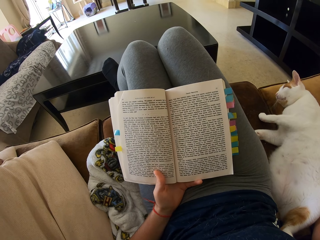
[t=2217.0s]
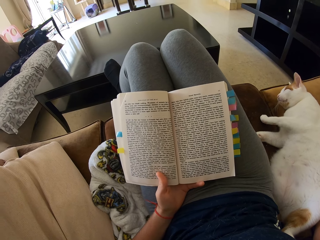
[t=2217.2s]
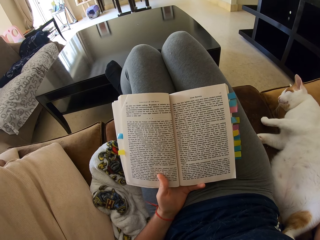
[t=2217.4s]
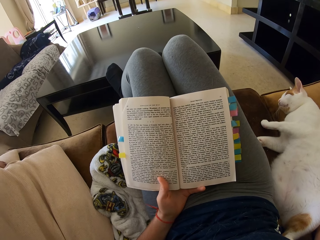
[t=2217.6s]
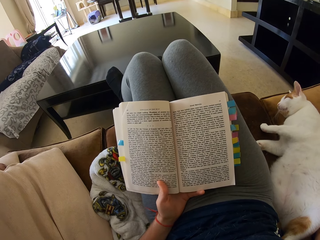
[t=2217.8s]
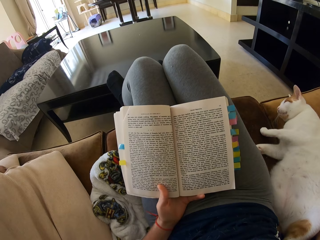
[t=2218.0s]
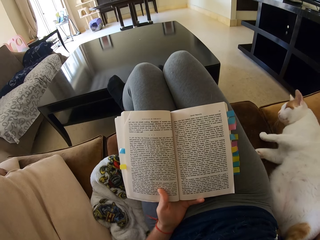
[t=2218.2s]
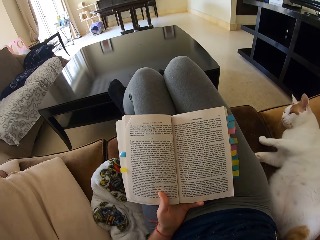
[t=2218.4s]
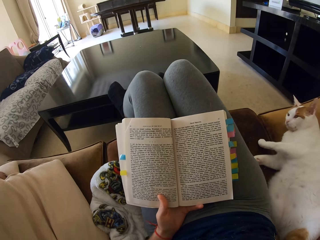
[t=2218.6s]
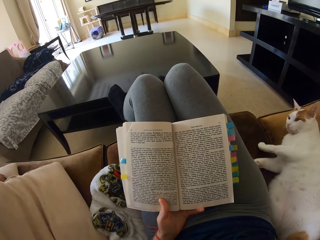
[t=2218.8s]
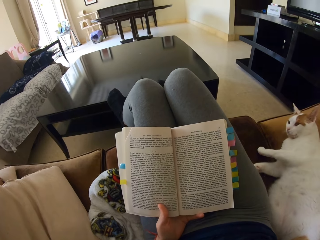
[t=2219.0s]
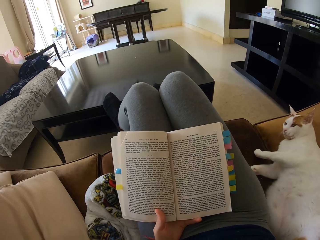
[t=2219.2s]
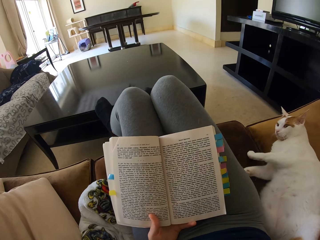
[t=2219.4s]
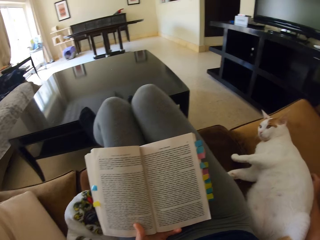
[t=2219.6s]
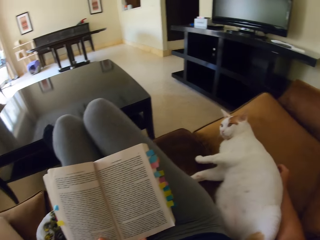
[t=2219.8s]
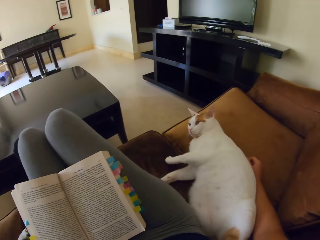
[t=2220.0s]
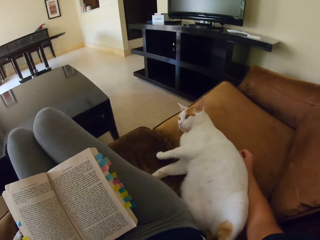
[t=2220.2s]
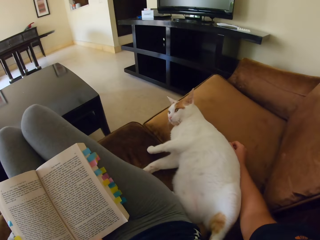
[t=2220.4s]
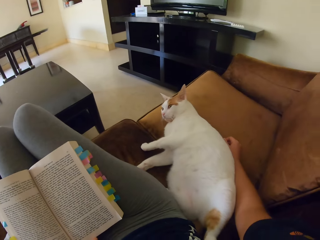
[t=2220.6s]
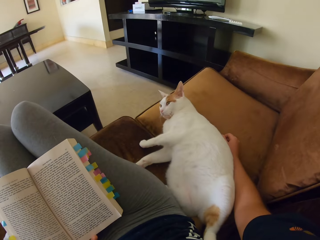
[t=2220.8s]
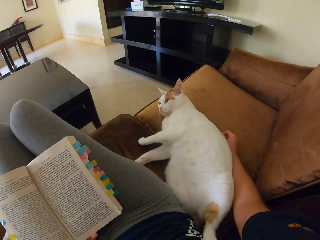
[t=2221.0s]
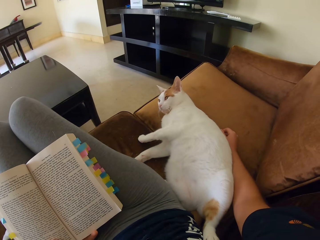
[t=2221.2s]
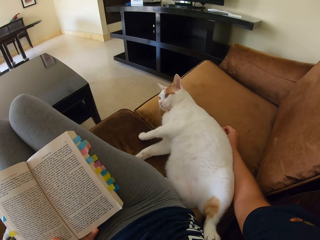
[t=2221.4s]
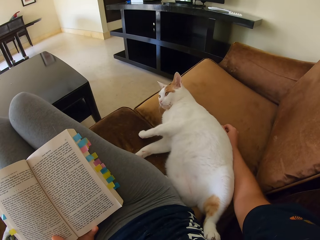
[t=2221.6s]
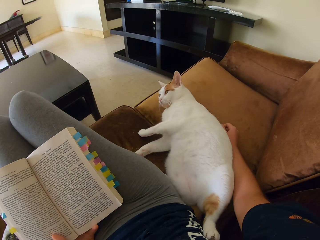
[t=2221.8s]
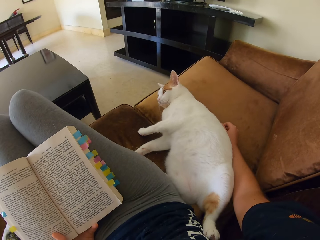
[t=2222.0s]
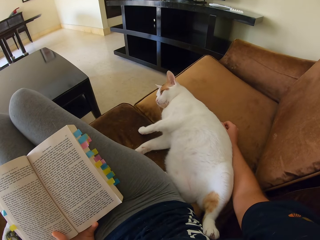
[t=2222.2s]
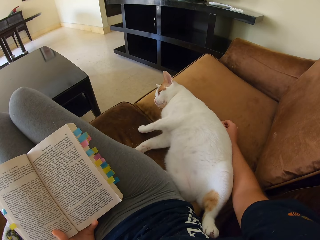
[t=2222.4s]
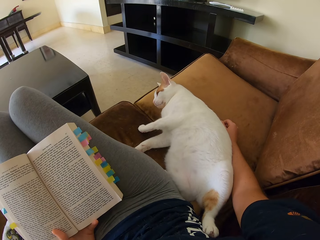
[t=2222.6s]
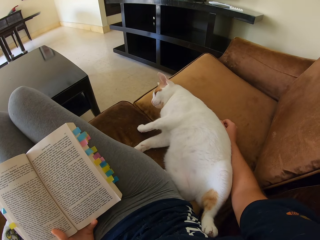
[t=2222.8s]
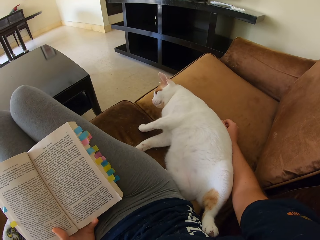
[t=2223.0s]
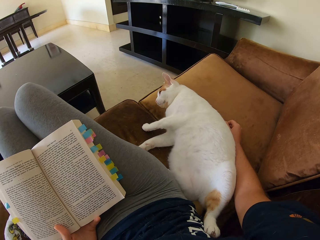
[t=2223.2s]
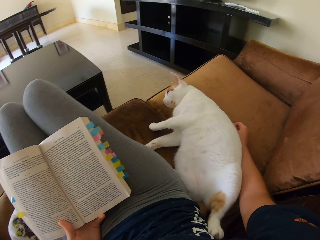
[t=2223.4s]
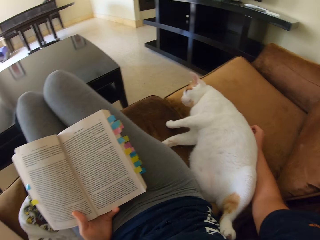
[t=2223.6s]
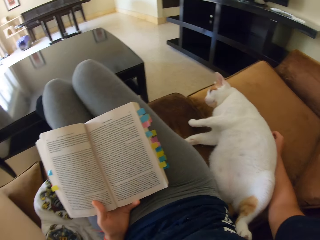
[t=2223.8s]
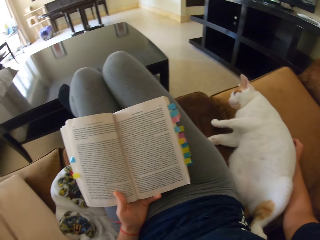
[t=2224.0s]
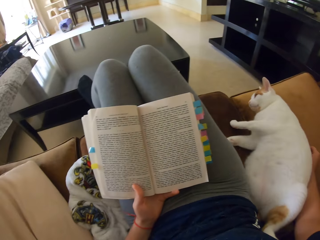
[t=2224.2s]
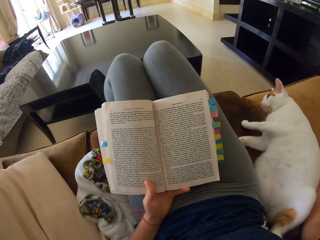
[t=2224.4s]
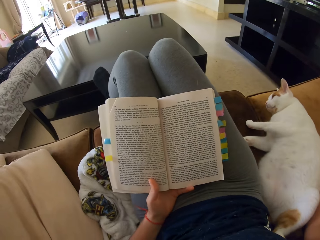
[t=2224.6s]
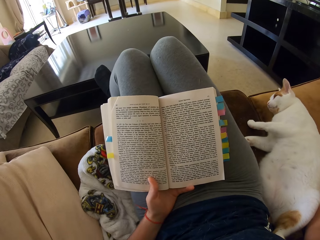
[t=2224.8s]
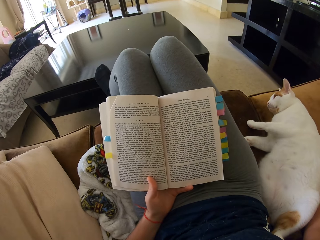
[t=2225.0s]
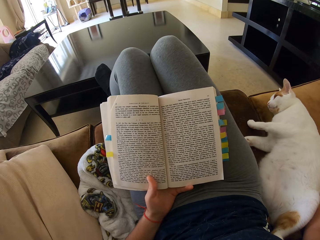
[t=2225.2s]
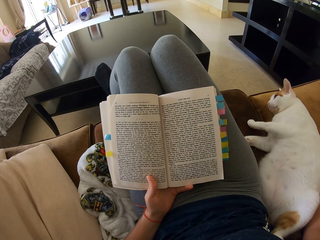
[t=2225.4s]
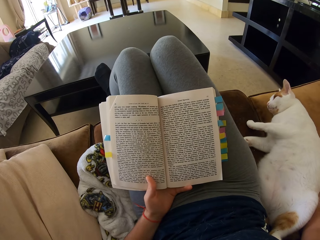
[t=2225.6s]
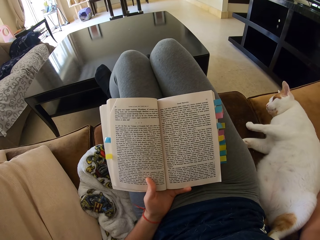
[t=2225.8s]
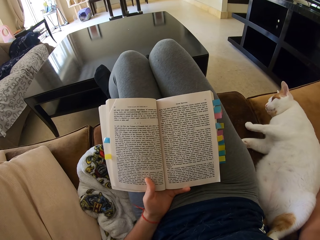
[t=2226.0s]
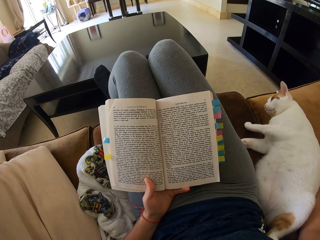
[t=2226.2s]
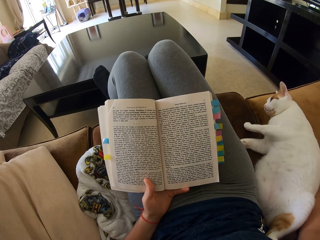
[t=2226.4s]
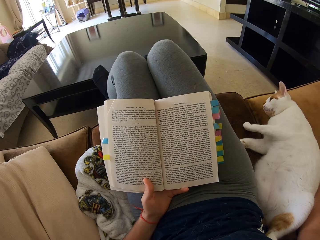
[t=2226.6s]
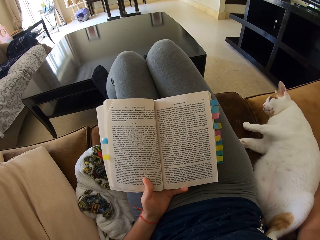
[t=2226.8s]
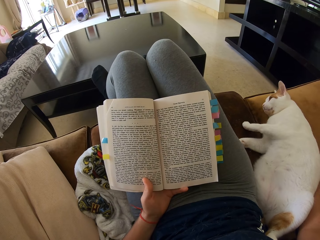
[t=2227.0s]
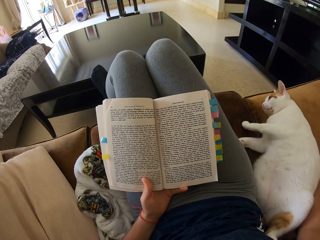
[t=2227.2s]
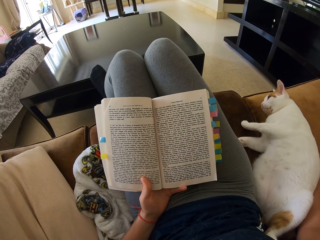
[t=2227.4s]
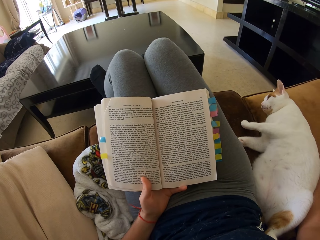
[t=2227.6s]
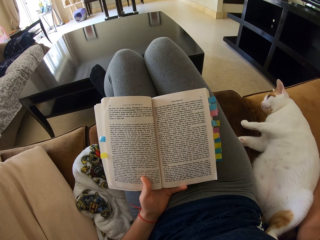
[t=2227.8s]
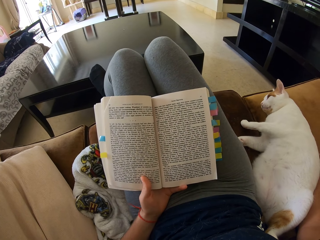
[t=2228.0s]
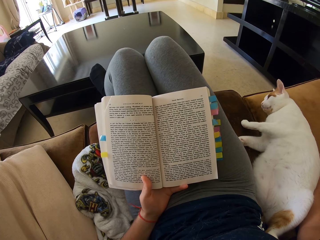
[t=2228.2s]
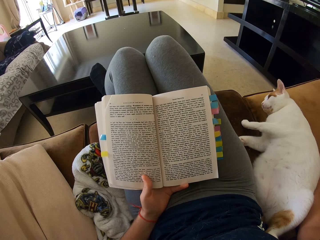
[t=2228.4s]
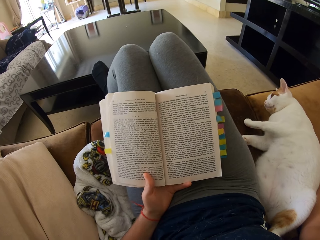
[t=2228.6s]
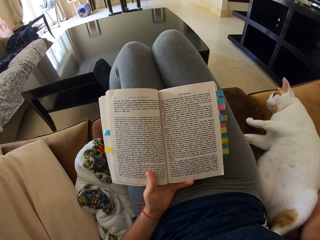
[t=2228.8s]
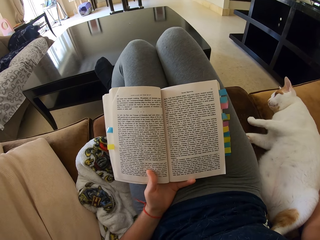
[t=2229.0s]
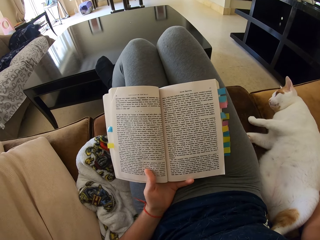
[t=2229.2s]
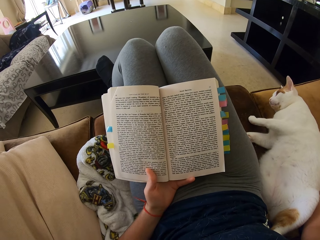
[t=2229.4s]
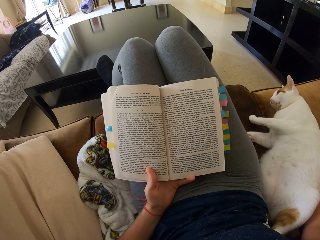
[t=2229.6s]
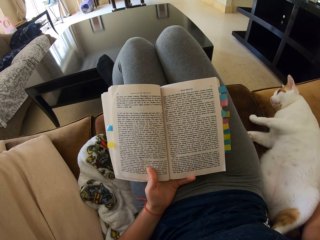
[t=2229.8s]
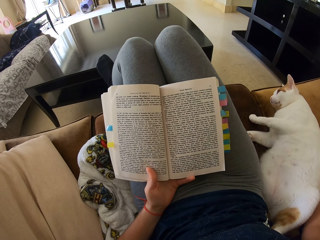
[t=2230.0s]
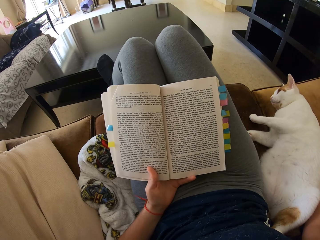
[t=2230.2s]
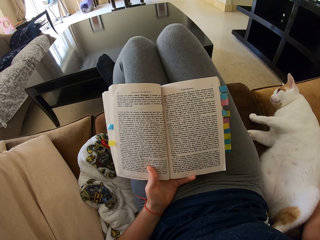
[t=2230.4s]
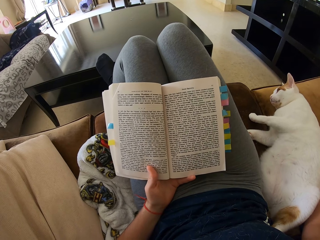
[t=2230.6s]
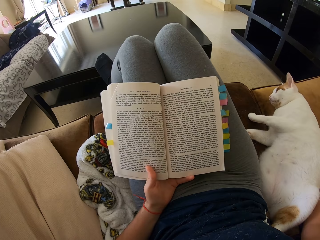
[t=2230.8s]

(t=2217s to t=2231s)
The camera wearer reads a book.

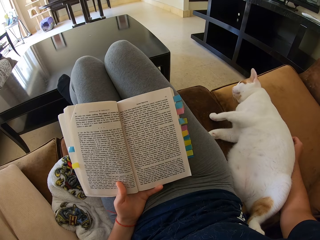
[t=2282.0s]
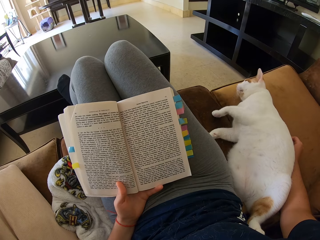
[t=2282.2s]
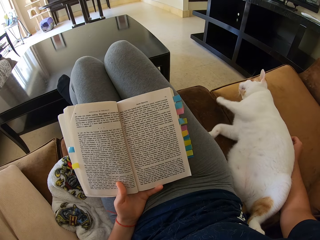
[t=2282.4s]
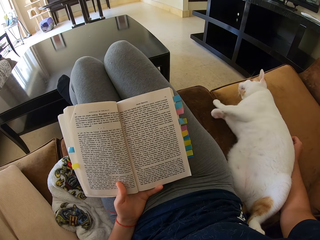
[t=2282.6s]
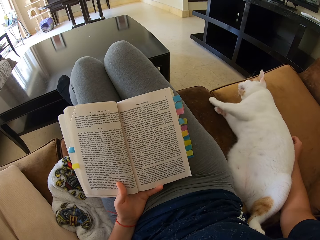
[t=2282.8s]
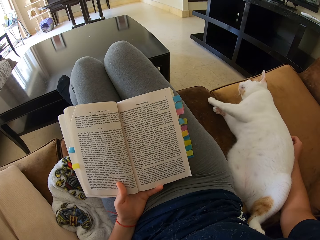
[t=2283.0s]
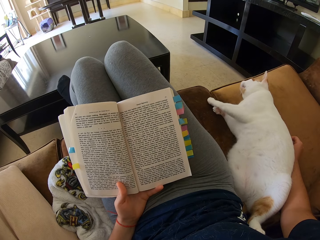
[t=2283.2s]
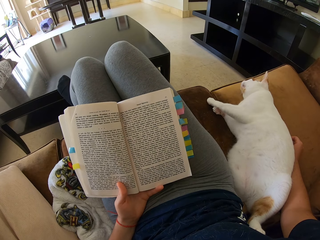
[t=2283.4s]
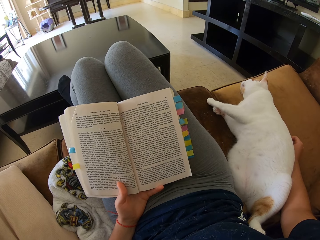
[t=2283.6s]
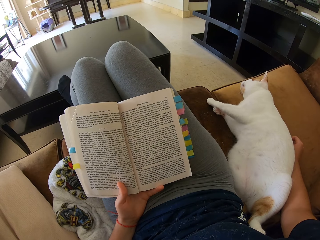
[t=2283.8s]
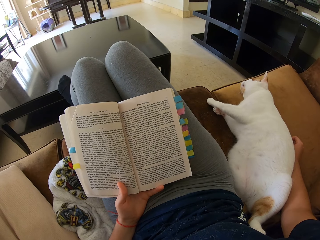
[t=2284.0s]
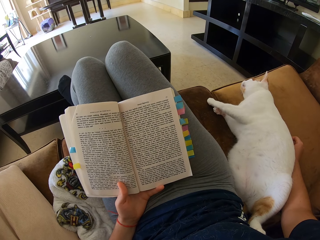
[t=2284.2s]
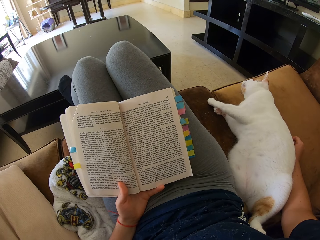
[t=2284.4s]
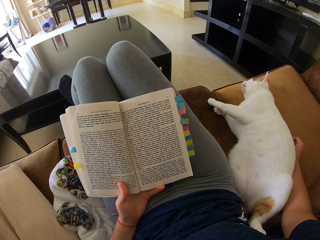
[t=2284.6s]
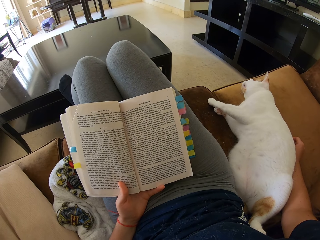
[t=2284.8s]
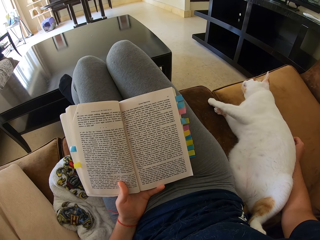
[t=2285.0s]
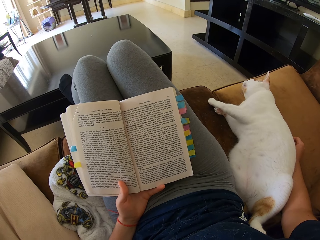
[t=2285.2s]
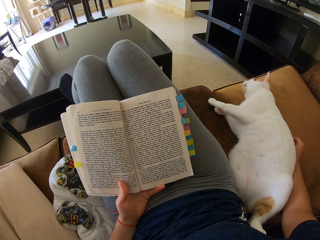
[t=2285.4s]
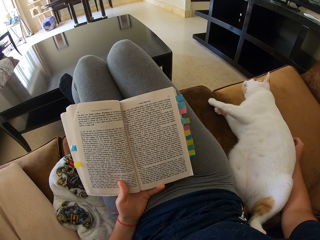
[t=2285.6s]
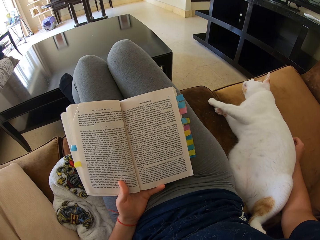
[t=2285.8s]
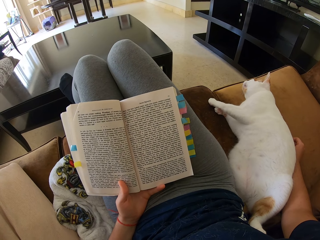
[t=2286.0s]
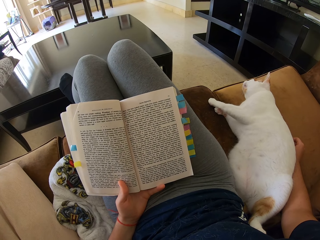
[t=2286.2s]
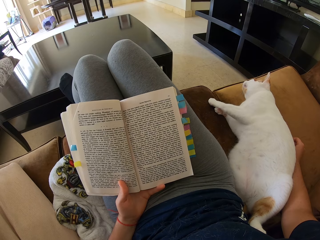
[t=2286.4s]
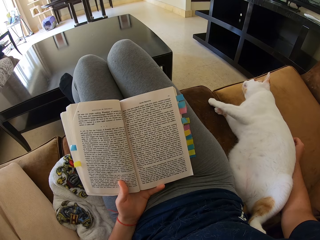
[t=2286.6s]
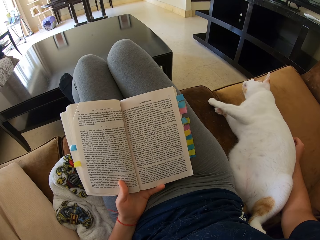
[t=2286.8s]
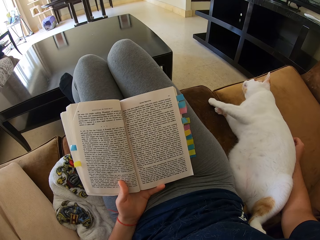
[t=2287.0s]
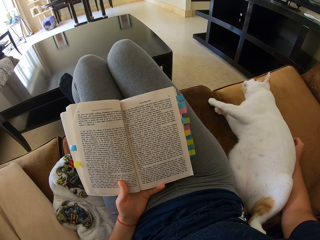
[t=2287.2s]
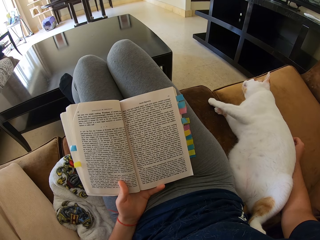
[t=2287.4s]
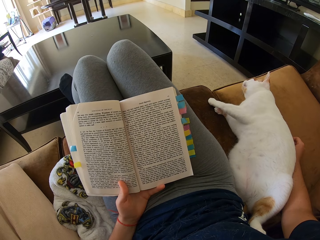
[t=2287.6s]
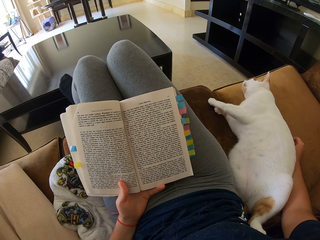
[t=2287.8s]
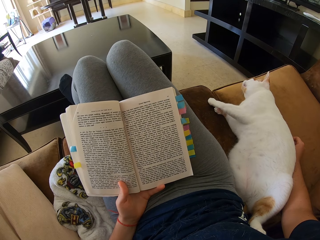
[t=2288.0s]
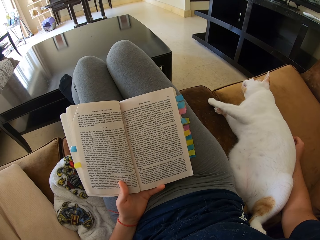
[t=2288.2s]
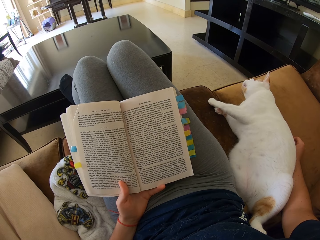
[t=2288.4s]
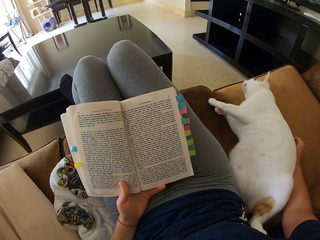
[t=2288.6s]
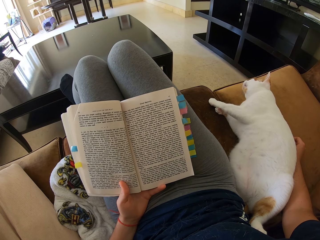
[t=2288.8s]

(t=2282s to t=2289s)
The camera wearer reads a book.
